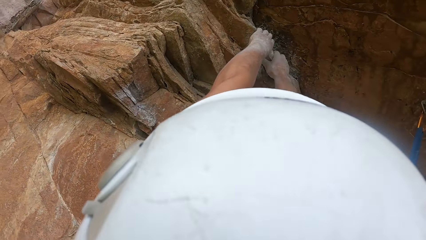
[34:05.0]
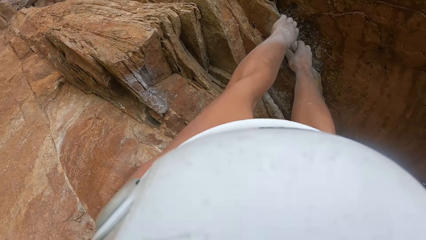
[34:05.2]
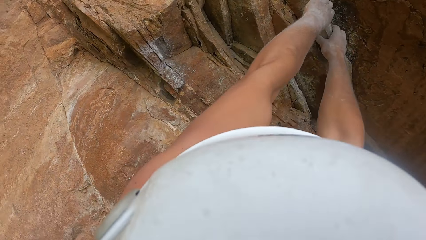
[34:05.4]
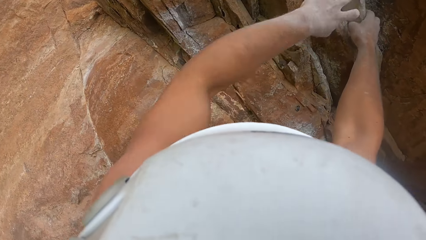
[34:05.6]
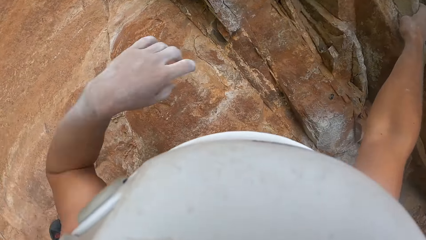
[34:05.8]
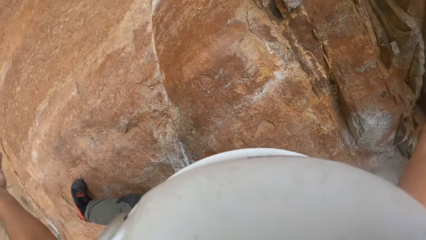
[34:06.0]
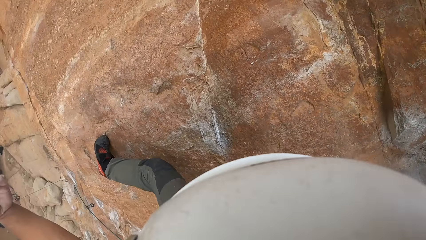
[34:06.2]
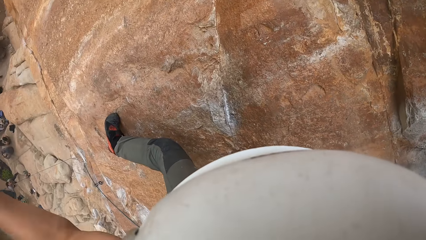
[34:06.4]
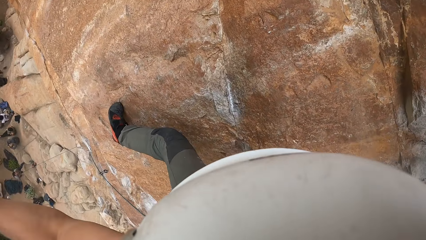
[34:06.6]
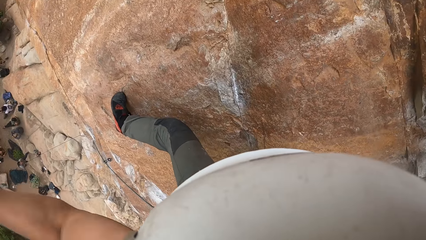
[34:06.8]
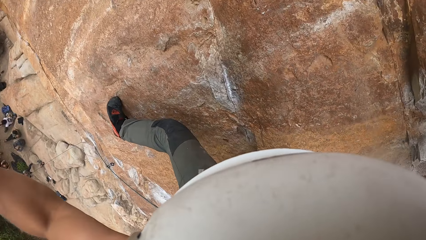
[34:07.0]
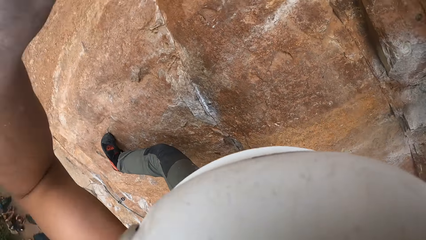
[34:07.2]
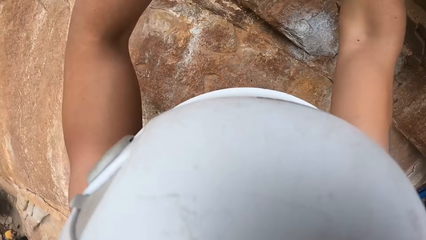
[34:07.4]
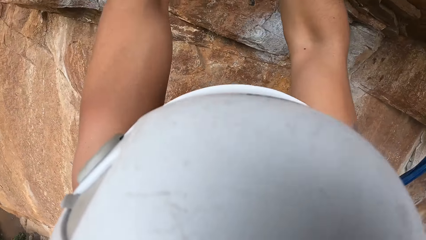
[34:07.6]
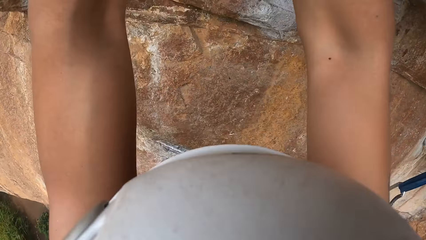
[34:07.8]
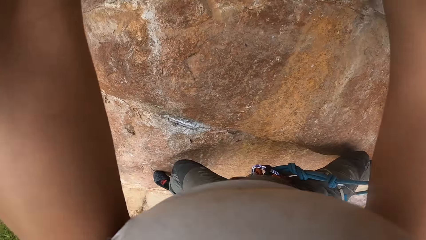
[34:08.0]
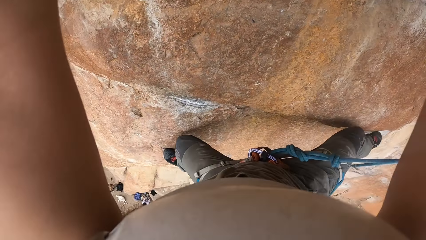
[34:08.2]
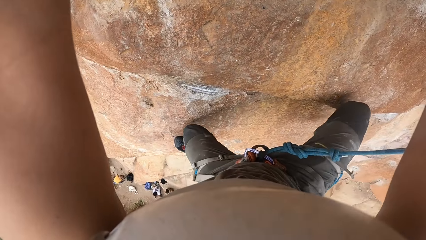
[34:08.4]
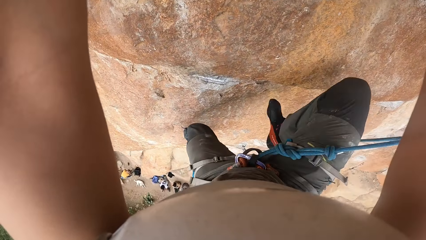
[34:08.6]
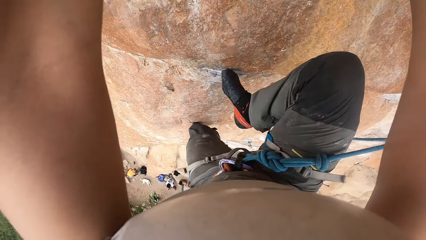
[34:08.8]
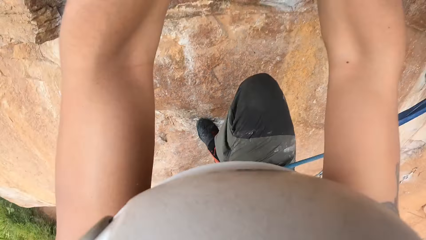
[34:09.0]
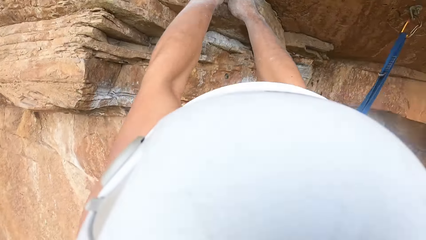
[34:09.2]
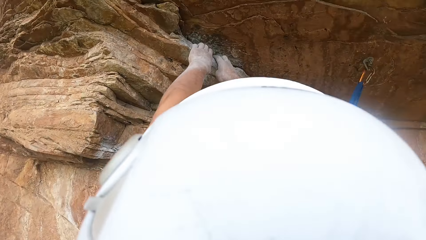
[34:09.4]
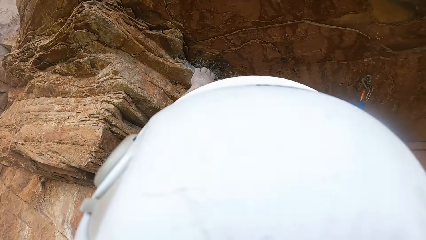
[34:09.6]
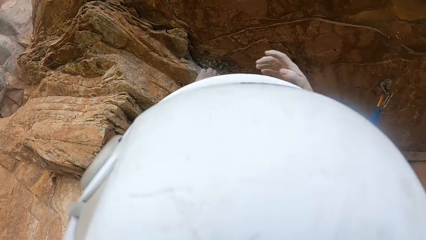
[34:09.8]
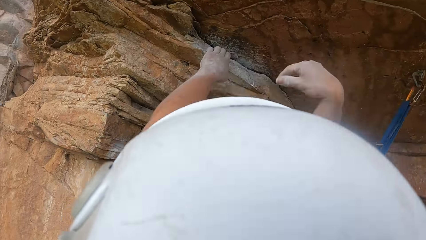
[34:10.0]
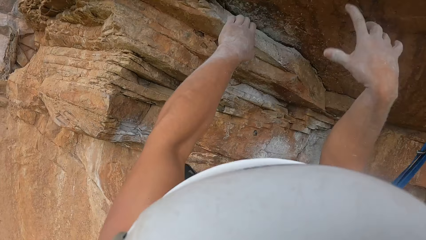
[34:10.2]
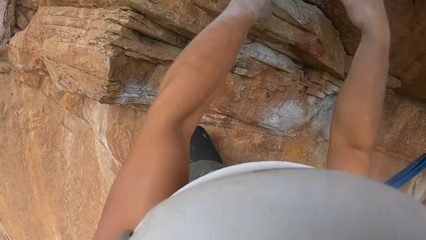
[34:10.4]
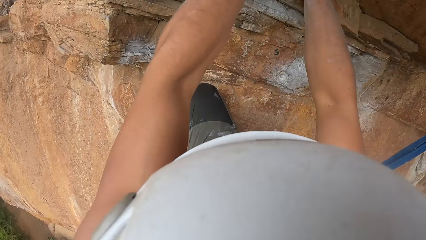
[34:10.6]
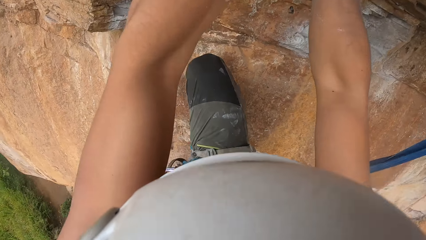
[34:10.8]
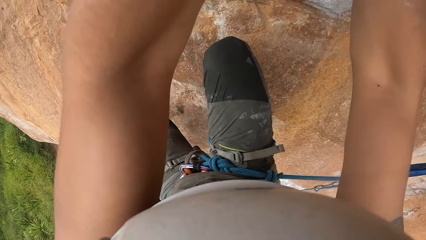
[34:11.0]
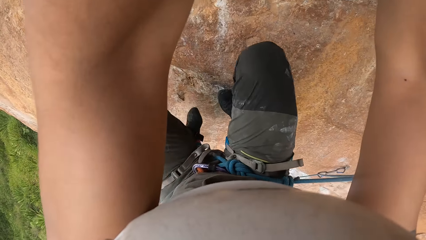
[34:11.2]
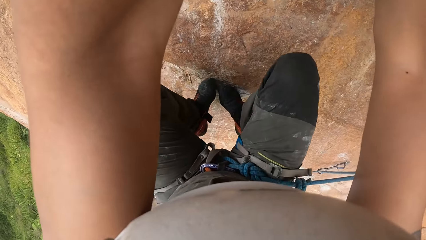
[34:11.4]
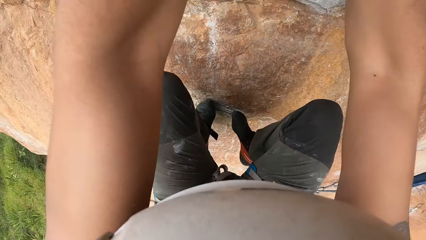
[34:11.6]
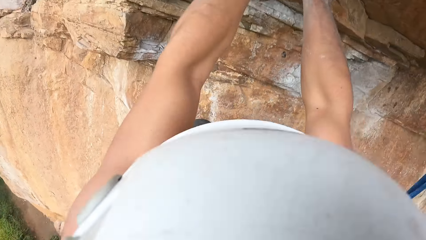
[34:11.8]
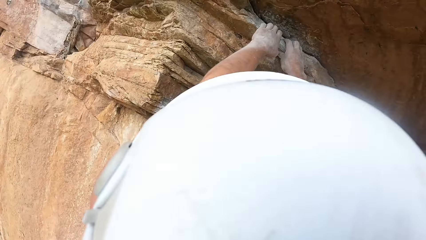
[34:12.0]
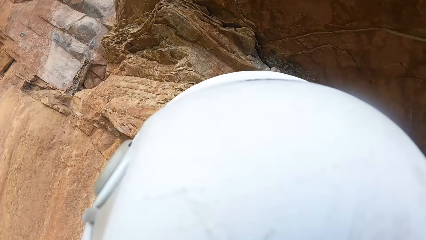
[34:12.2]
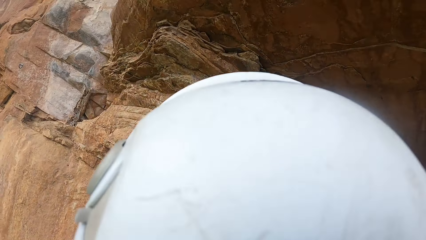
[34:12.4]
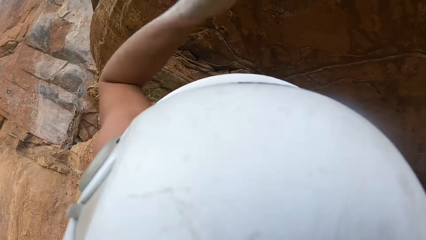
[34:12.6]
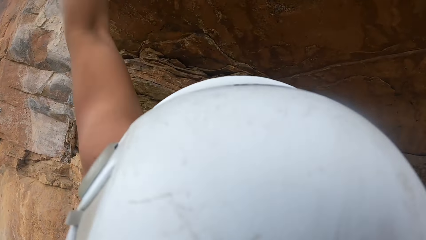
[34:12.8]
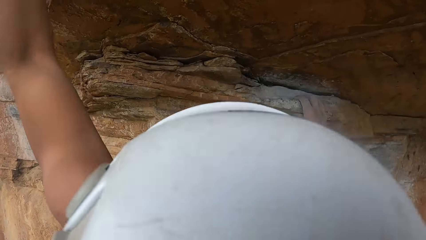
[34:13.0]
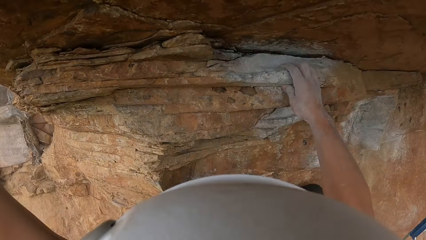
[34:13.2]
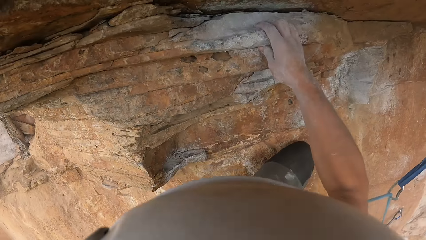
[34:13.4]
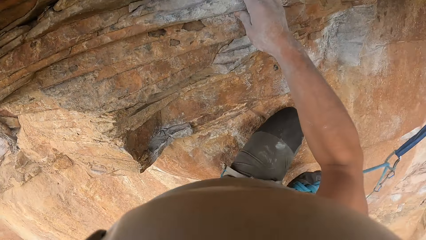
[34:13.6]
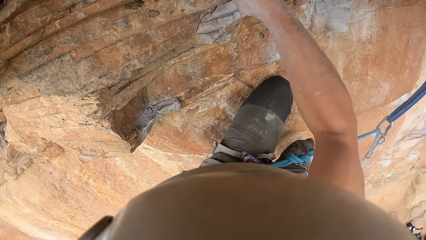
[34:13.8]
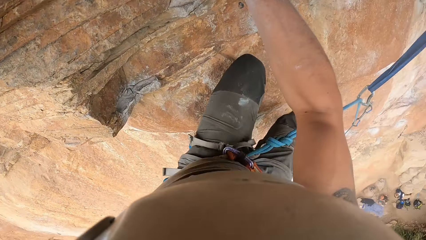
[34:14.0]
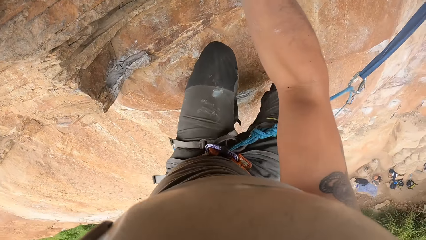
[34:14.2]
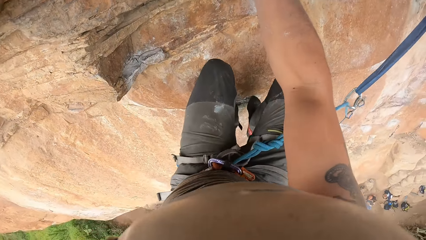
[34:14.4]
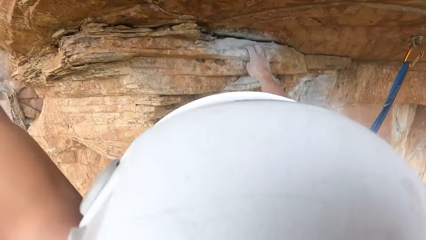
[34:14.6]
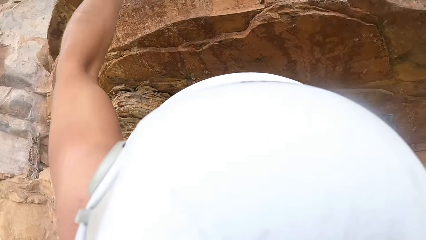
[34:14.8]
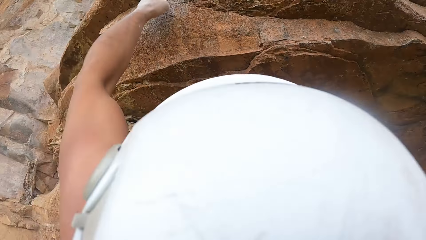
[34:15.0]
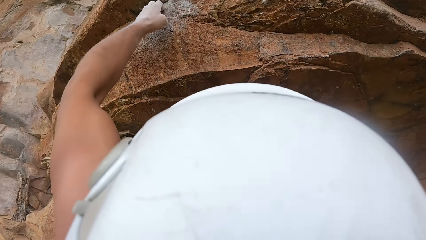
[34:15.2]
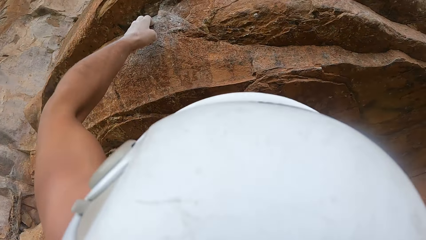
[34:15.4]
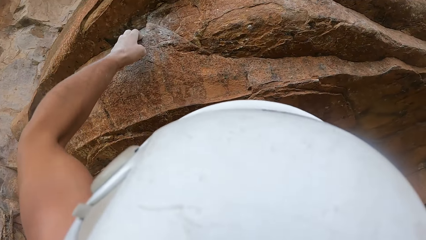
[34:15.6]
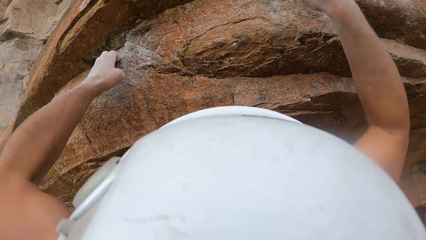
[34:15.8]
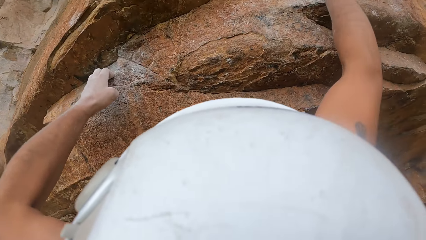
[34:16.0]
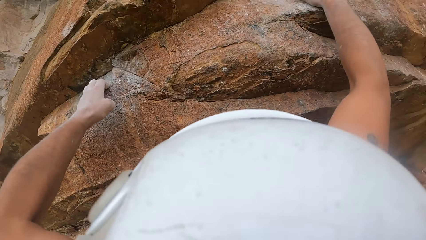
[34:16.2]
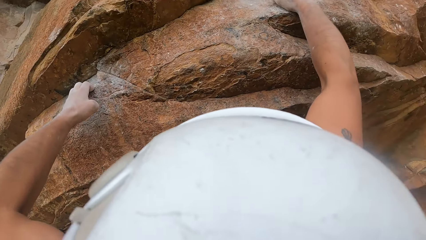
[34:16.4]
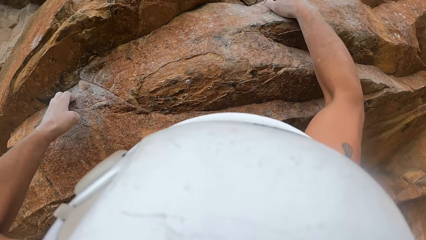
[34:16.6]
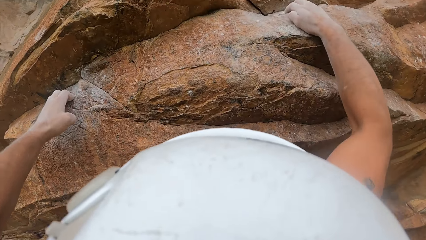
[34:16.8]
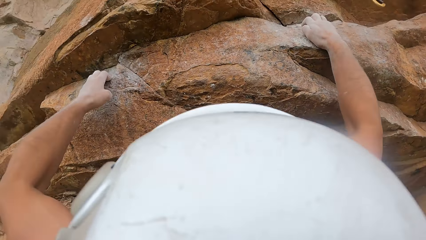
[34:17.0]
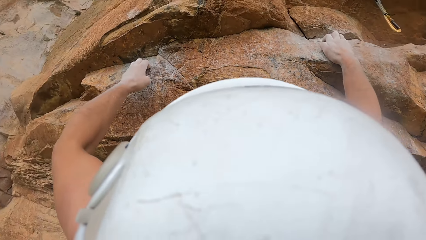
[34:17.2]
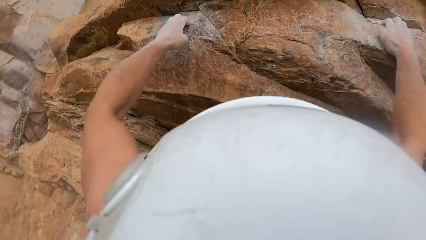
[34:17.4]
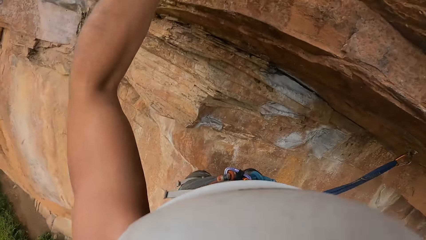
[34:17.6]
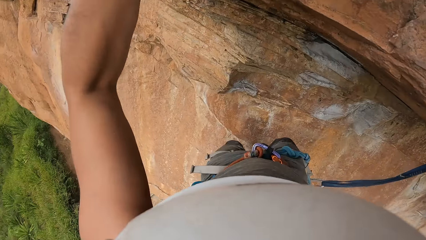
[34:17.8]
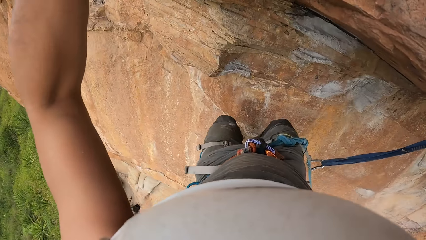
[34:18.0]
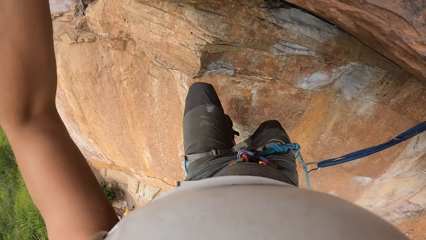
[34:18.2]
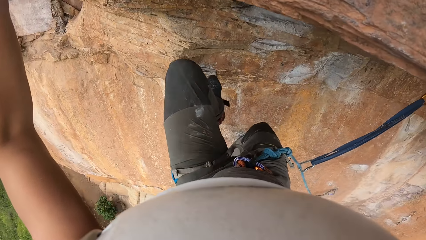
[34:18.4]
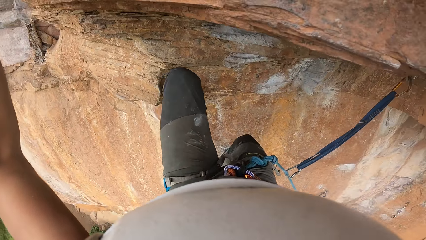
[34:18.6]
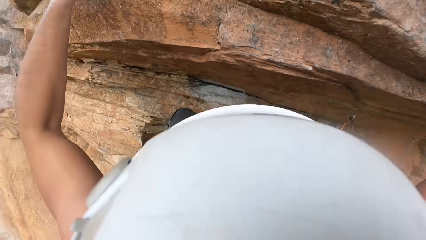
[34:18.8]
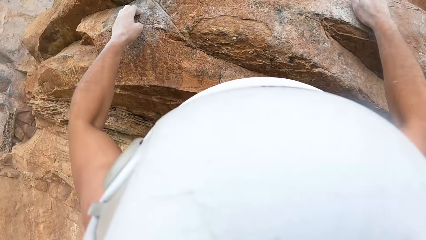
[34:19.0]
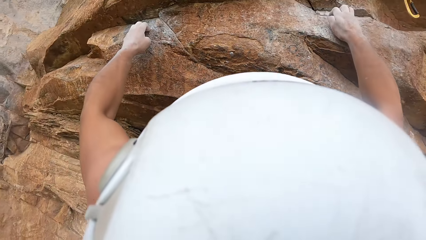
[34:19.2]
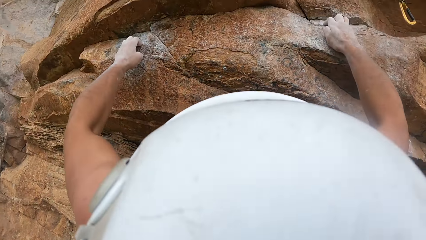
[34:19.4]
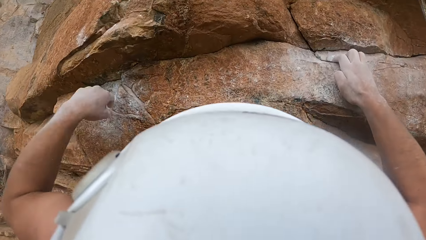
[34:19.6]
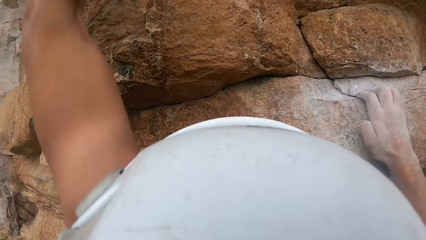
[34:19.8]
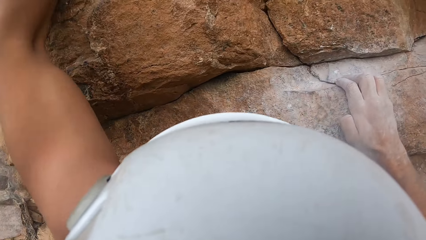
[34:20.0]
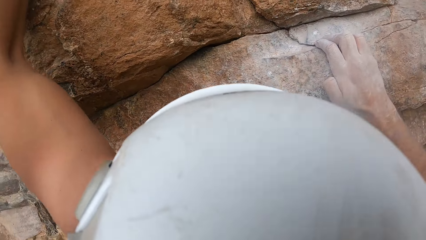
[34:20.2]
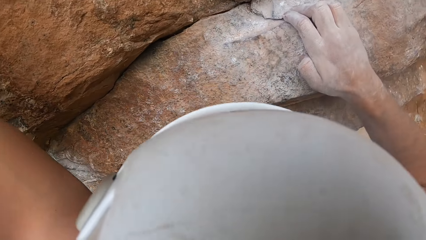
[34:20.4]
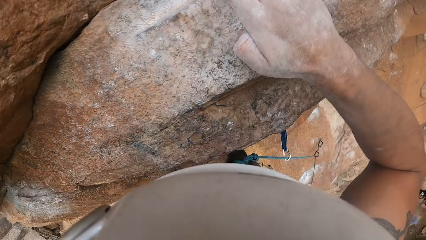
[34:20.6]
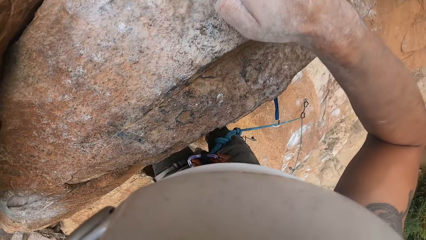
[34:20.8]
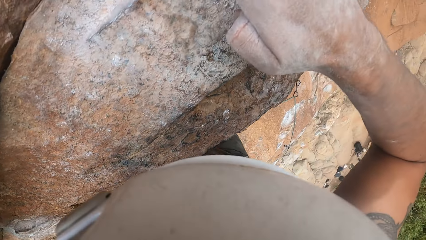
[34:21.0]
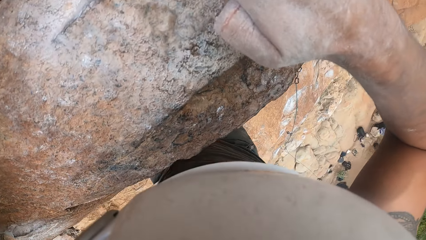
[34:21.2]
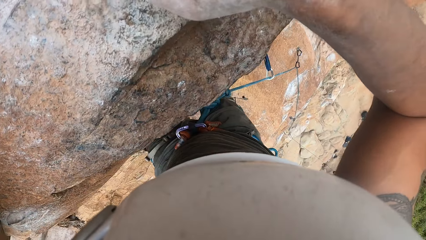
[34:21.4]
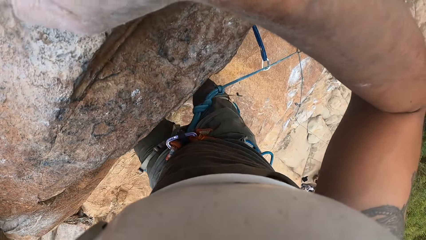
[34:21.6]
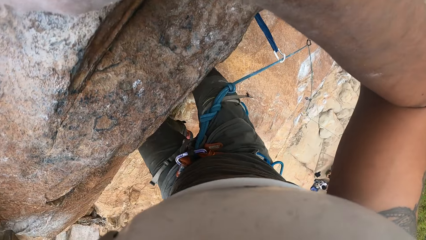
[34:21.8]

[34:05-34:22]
The camera wearer shakes the left hand. They hold the rock with both hands. They climb the rock. They shake the right hand. They hold the rock with both hands. They climb the rock.
